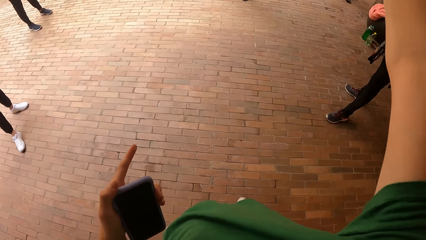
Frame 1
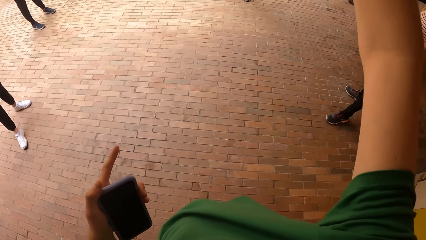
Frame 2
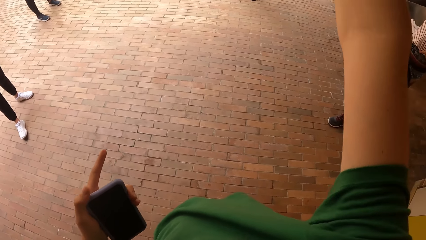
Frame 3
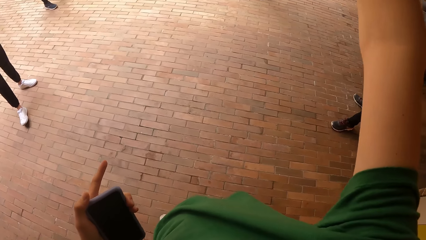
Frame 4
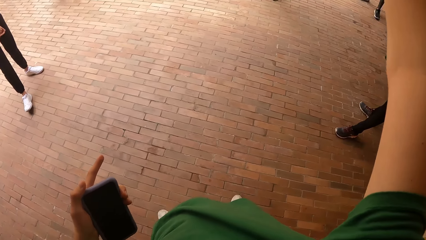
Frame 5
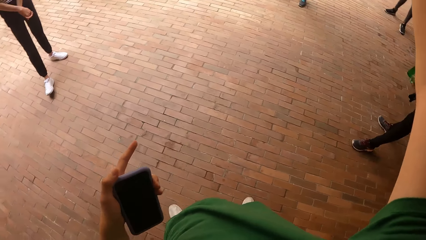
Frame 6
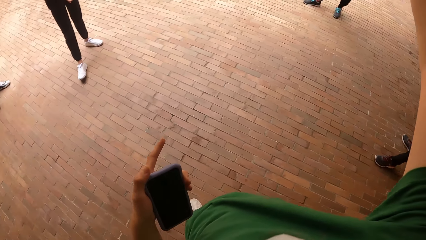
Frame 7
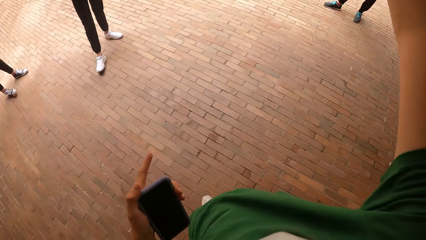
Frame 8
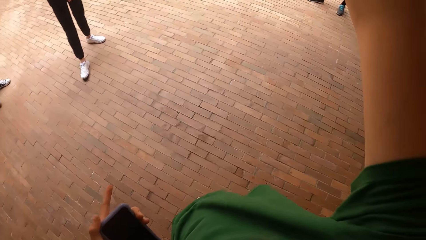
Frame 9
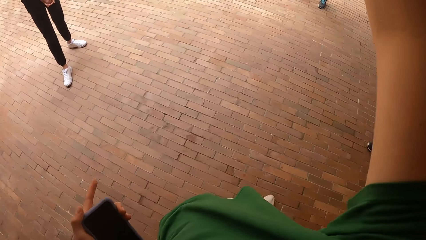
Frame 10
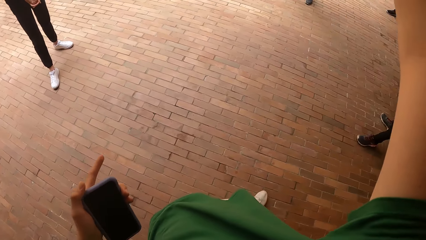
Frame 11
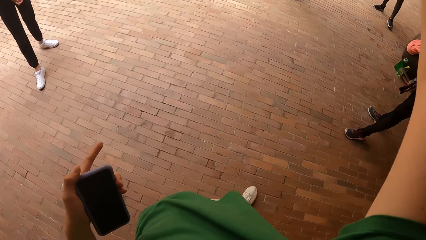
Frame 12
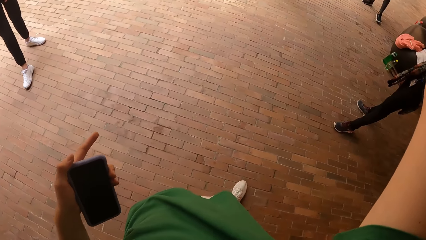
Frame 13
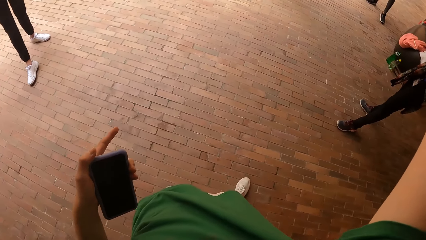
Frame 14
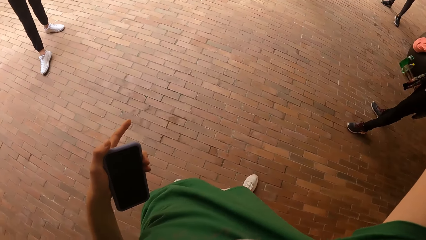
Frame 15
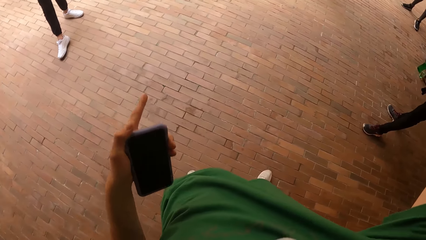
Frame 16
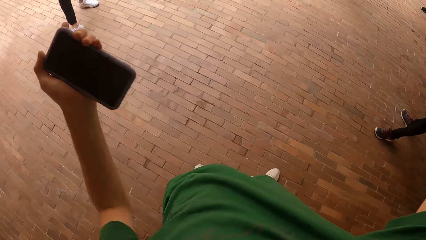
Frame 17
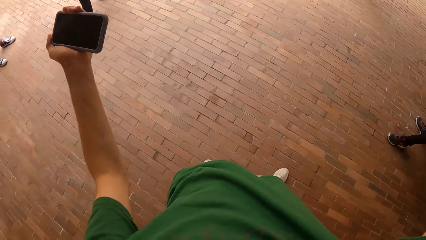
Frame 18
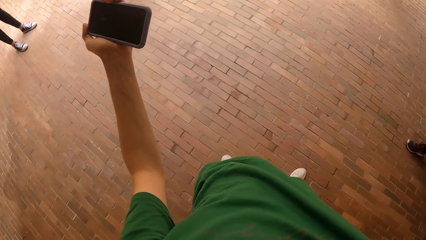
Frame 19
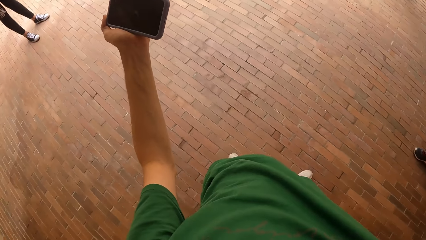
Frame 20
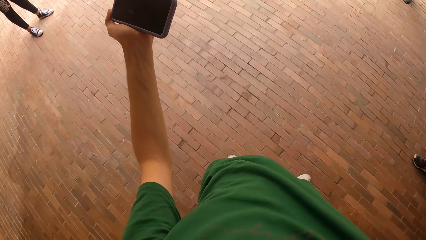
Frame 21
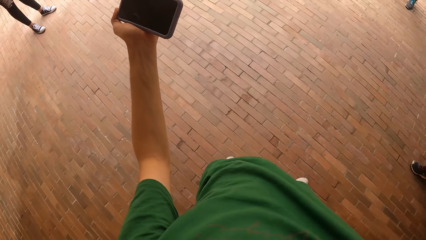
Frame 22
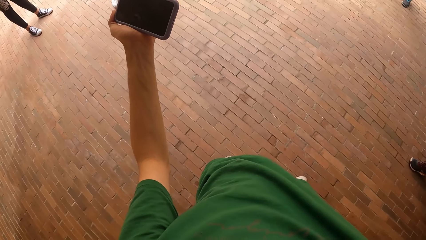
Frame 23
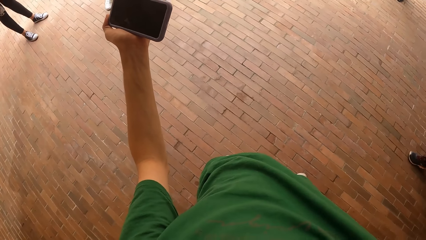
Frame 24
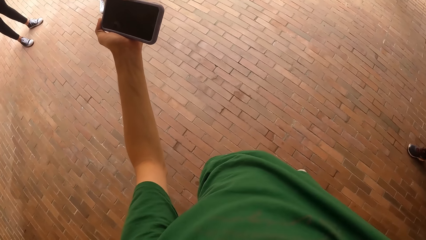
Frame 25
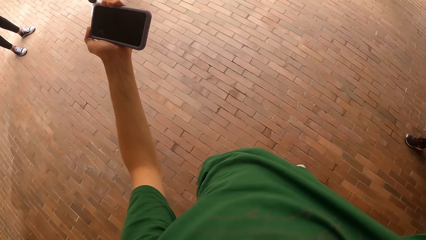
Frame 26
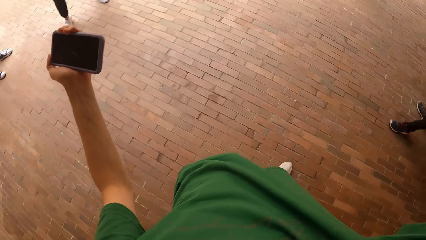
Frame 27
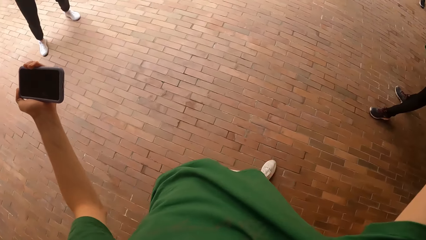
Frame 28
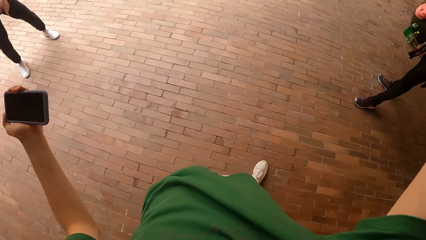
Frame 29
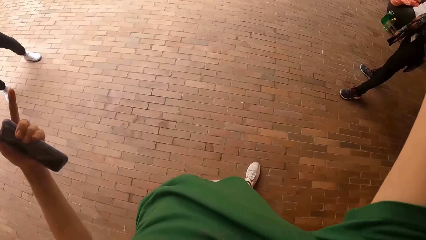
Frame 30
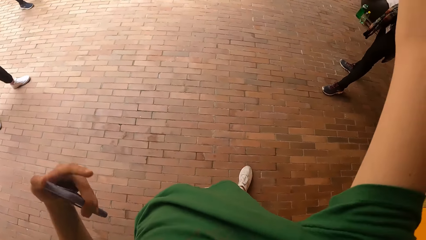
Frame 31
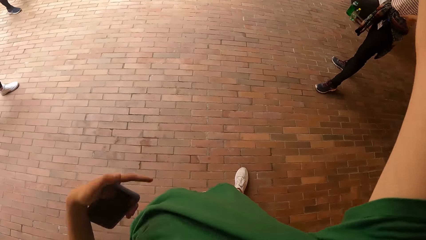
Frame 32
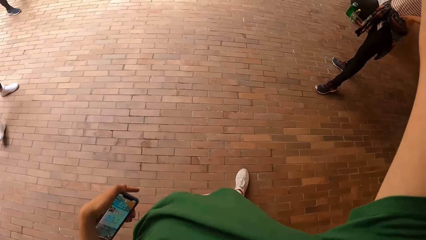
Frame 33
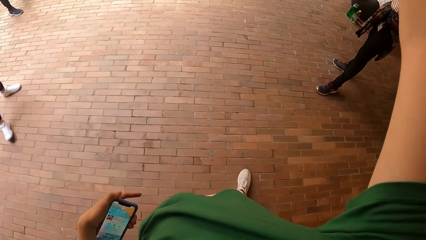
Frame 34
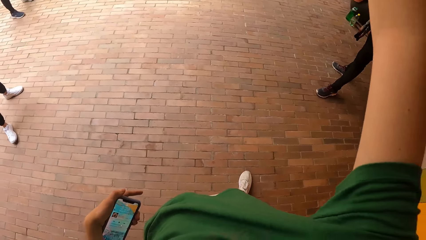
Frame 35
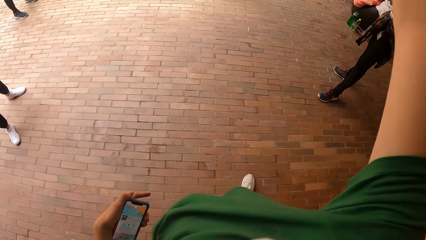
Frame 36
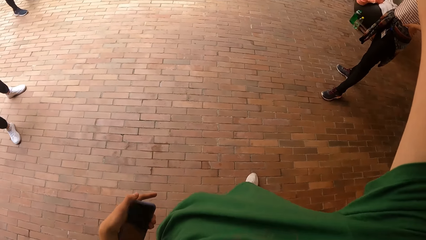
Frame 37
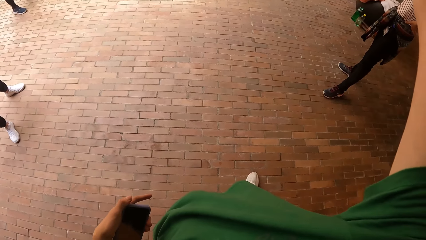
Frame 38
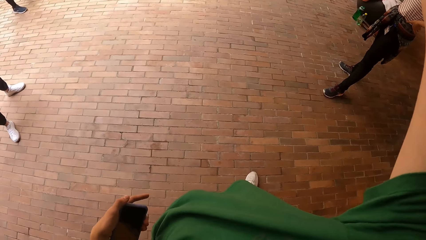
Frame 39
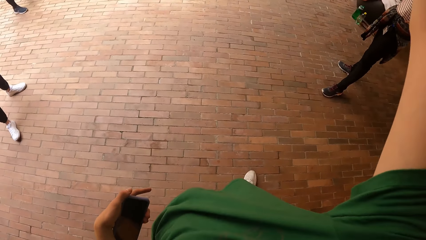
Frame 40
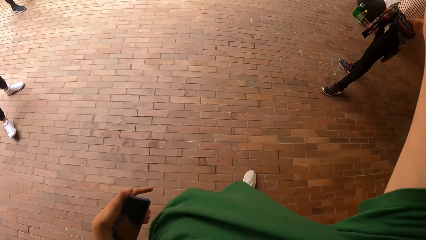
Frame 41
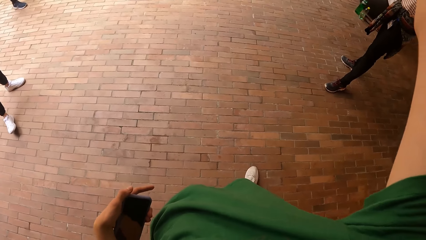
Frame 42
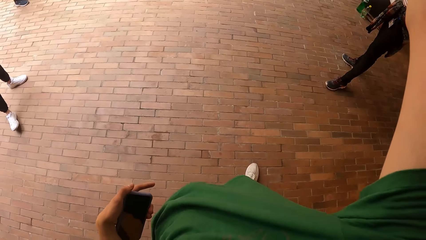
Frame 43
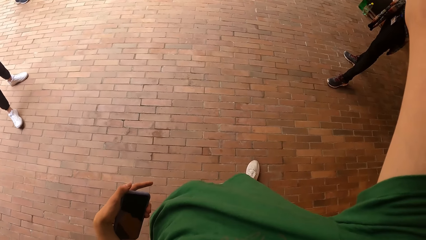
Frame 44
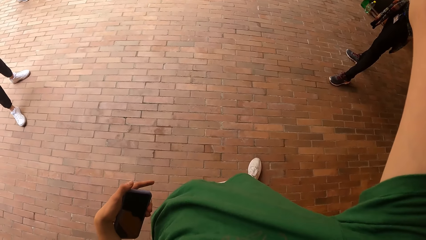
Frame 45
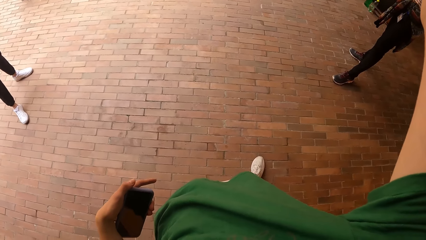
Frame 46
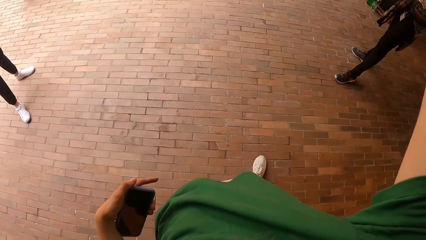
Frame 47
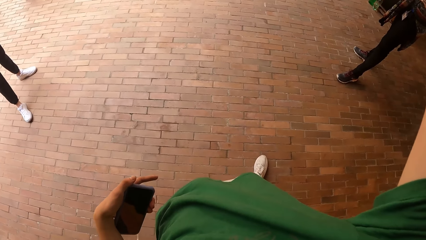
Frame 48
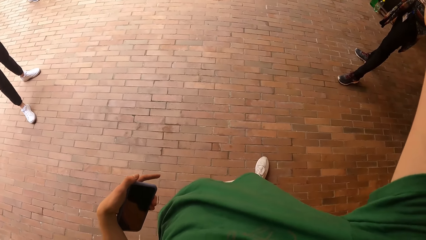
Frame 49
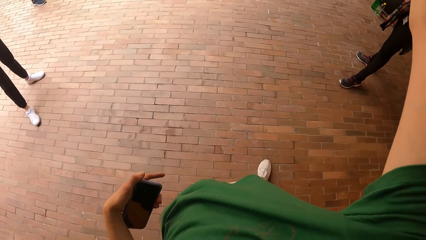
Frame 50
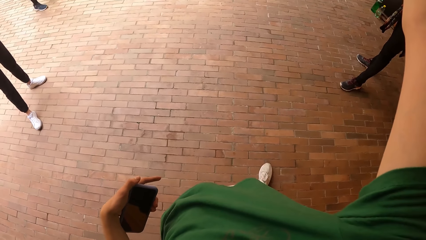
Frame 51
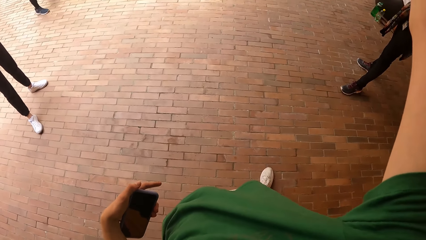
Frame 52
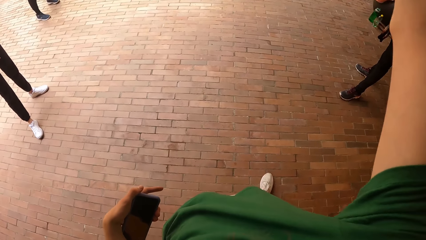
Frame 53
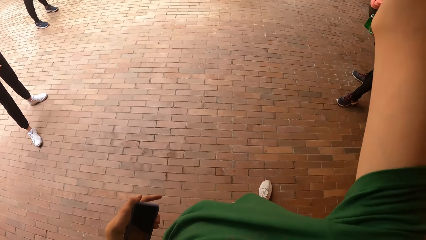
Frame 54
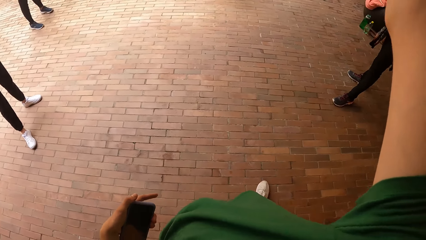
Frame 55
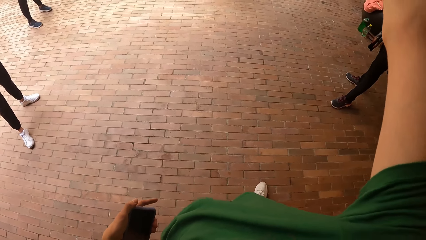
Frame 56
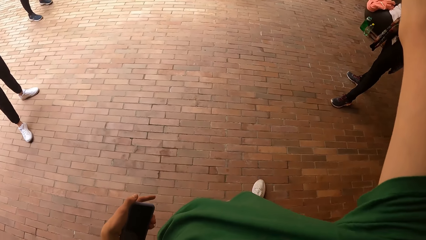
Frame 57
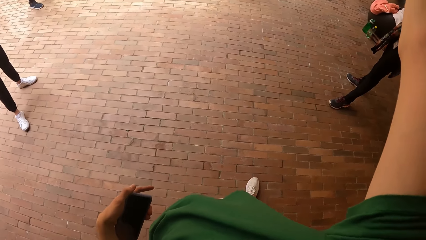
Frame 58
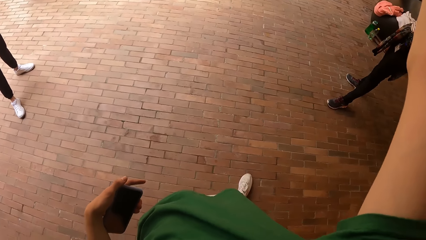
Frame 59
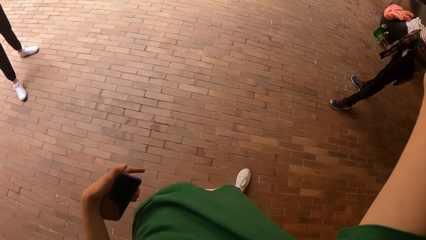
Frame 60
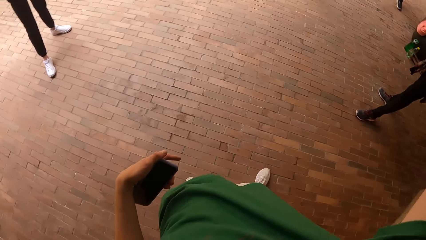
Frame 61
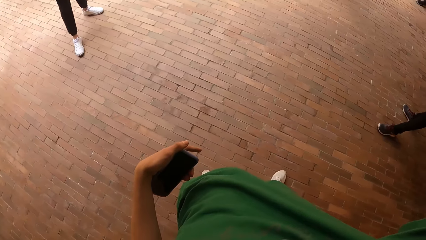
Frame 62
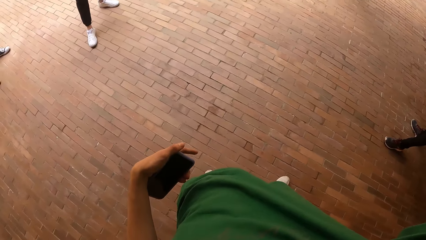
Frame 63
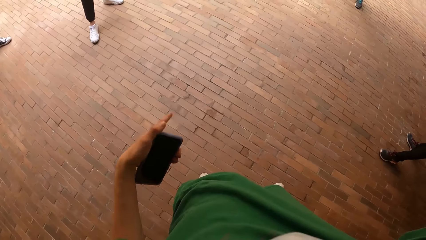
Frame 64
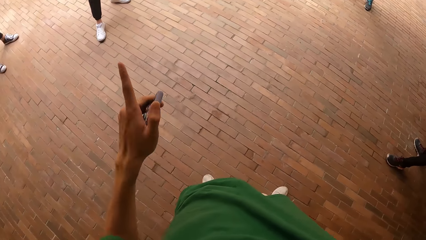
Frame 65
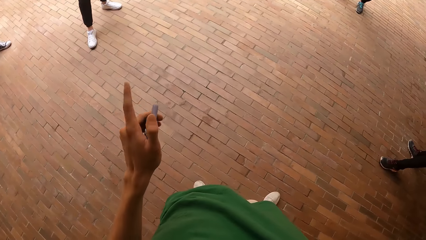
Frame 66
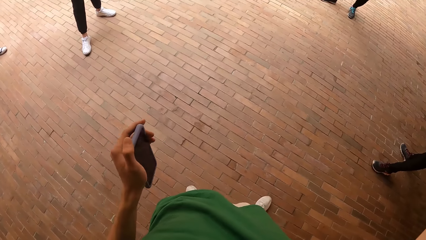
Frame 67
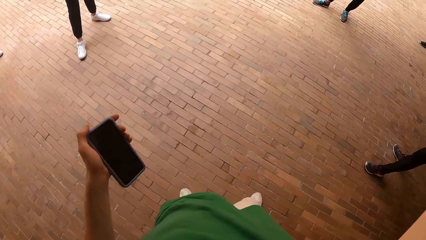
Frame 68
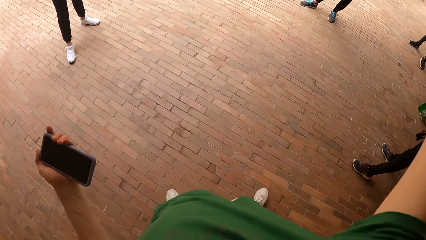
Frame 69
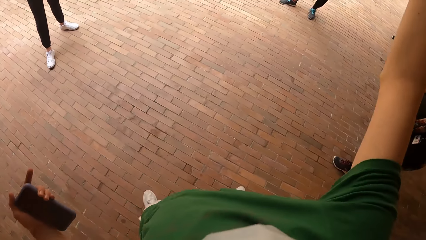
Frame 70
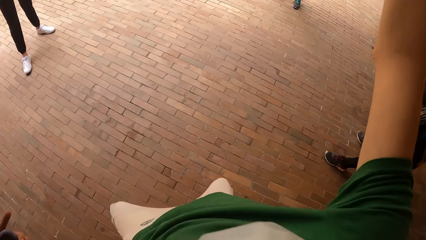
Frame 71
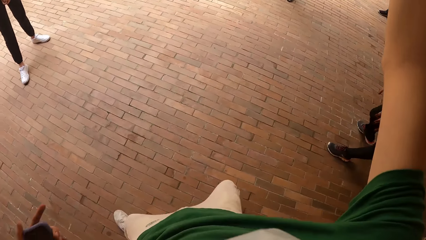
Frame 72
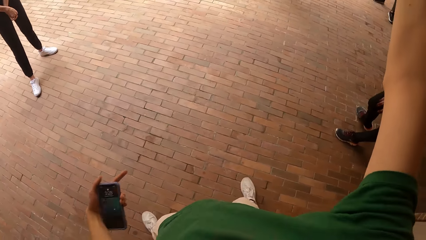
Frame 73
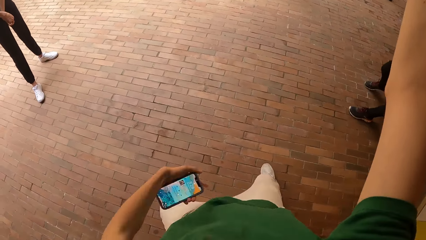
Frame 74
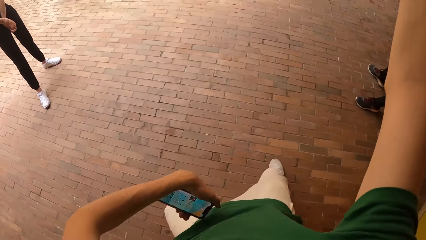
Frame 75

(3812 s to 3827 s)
The camera wearer dances.
